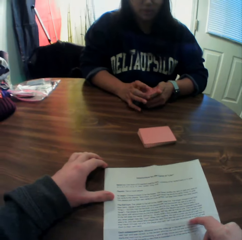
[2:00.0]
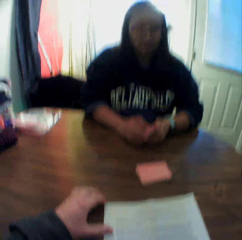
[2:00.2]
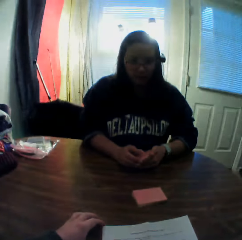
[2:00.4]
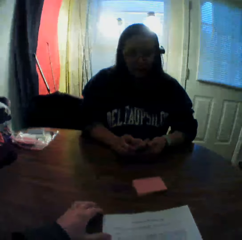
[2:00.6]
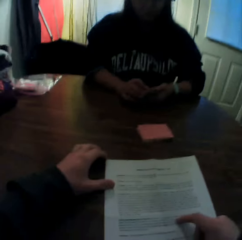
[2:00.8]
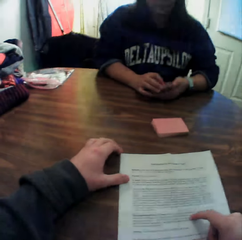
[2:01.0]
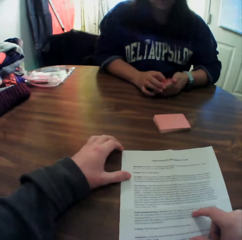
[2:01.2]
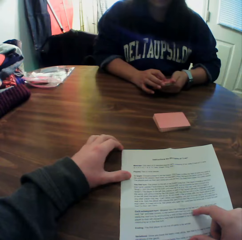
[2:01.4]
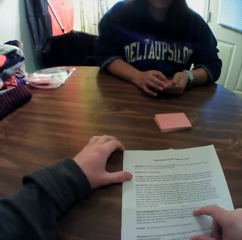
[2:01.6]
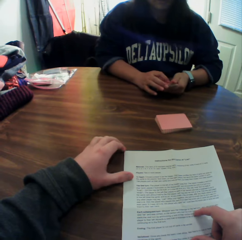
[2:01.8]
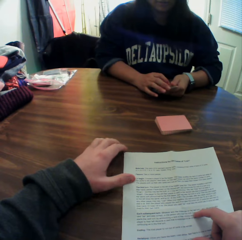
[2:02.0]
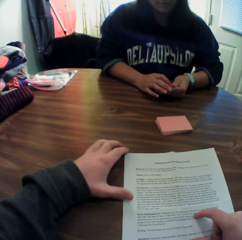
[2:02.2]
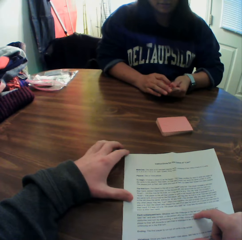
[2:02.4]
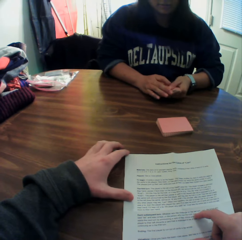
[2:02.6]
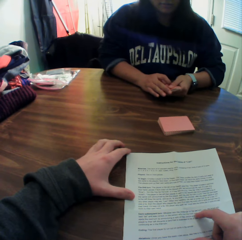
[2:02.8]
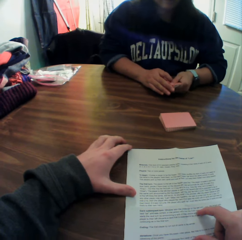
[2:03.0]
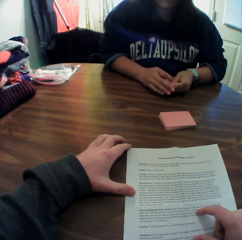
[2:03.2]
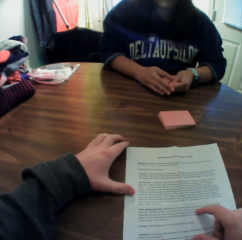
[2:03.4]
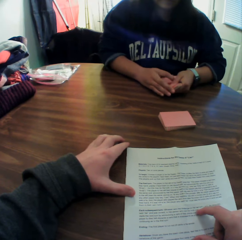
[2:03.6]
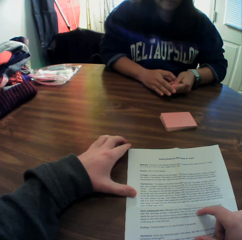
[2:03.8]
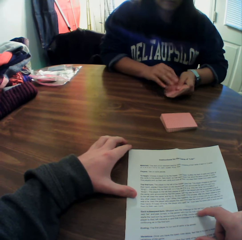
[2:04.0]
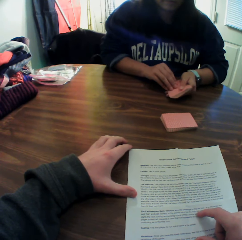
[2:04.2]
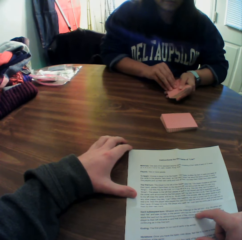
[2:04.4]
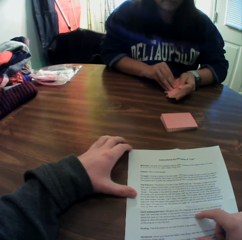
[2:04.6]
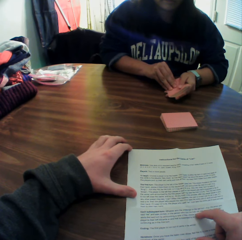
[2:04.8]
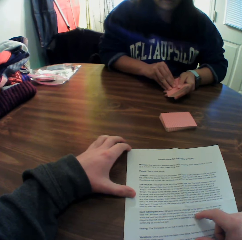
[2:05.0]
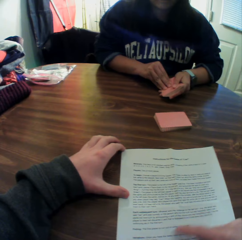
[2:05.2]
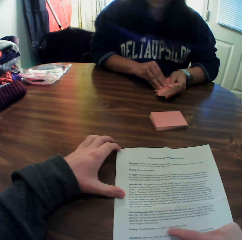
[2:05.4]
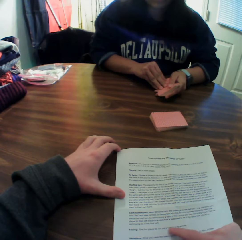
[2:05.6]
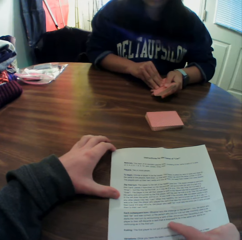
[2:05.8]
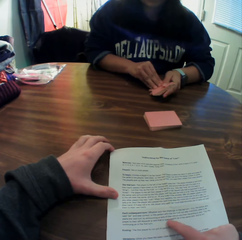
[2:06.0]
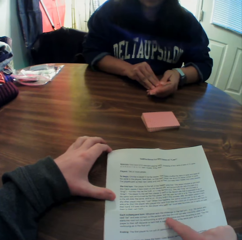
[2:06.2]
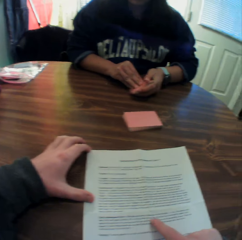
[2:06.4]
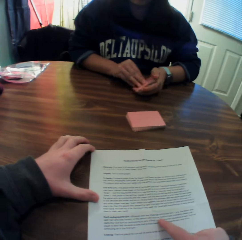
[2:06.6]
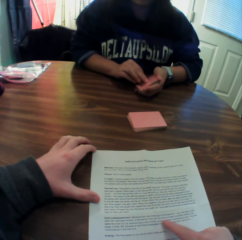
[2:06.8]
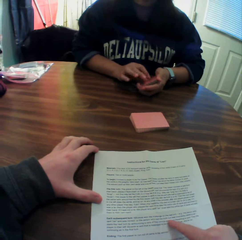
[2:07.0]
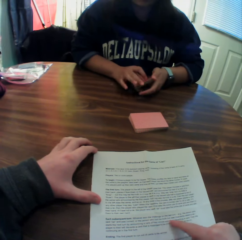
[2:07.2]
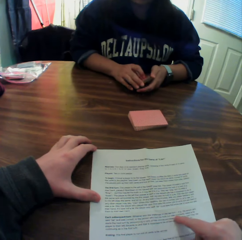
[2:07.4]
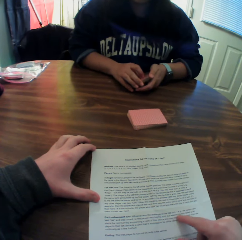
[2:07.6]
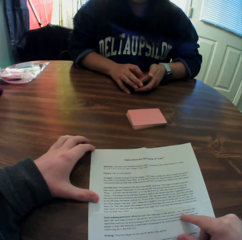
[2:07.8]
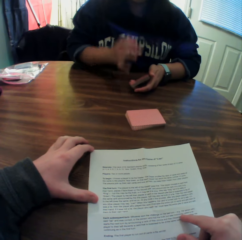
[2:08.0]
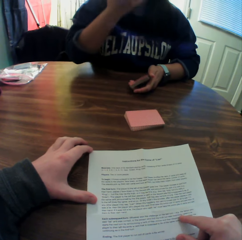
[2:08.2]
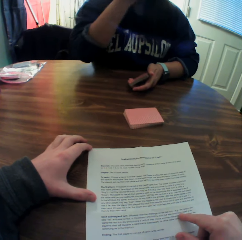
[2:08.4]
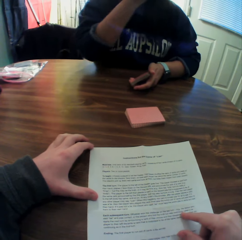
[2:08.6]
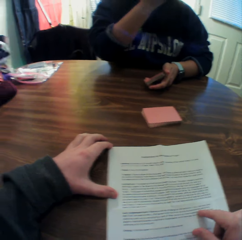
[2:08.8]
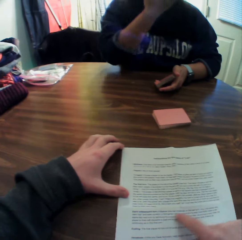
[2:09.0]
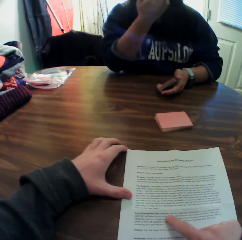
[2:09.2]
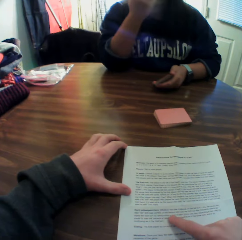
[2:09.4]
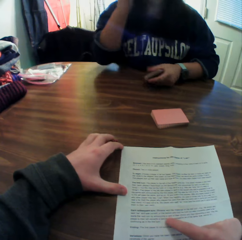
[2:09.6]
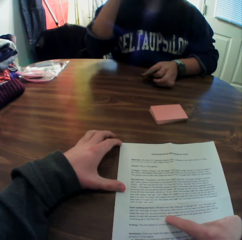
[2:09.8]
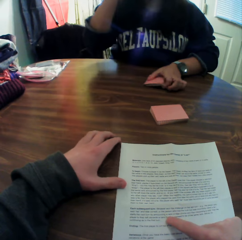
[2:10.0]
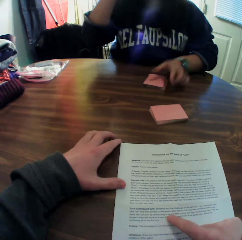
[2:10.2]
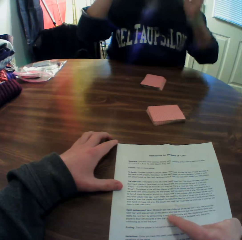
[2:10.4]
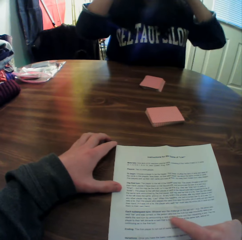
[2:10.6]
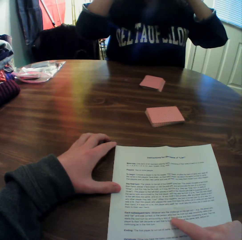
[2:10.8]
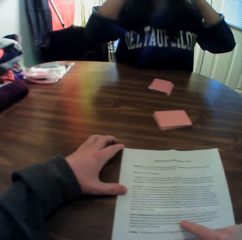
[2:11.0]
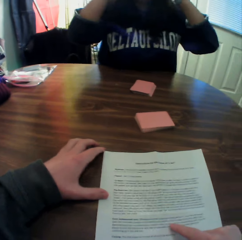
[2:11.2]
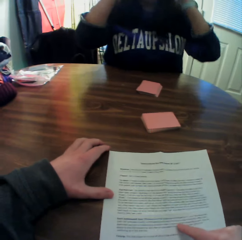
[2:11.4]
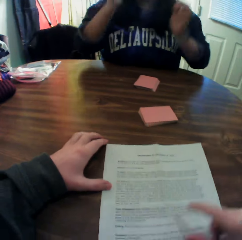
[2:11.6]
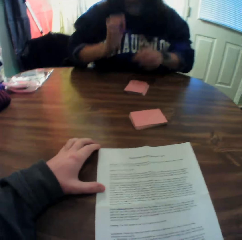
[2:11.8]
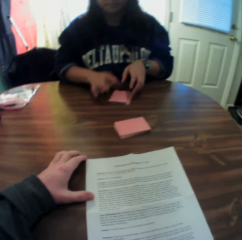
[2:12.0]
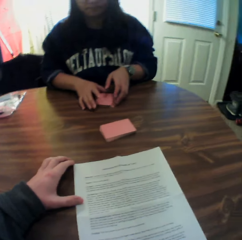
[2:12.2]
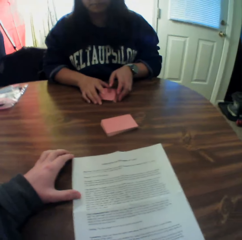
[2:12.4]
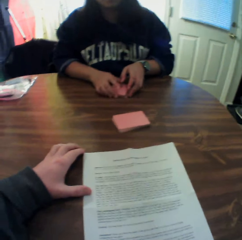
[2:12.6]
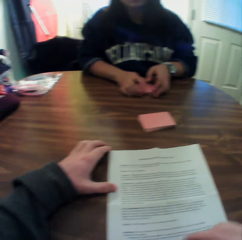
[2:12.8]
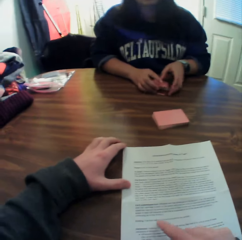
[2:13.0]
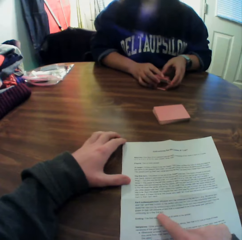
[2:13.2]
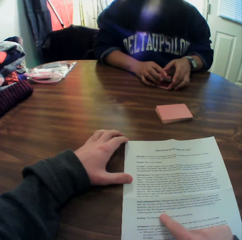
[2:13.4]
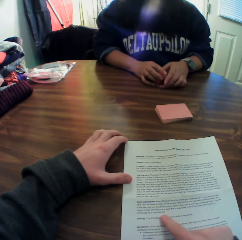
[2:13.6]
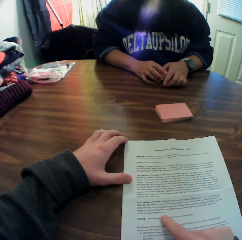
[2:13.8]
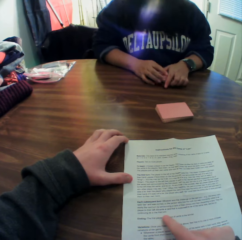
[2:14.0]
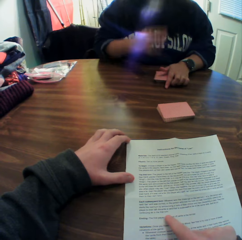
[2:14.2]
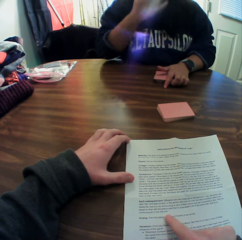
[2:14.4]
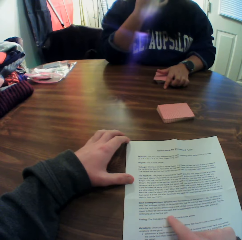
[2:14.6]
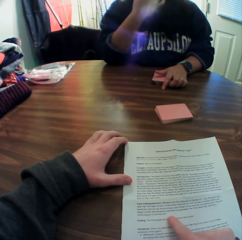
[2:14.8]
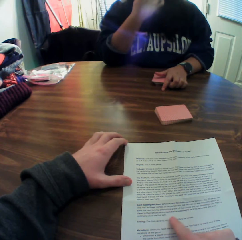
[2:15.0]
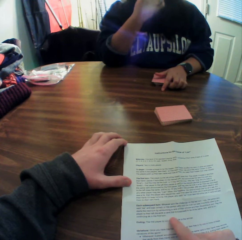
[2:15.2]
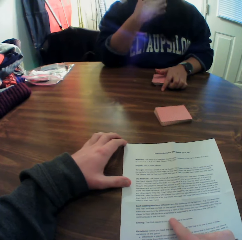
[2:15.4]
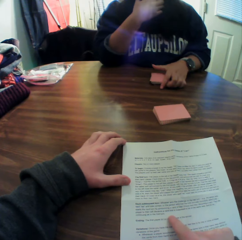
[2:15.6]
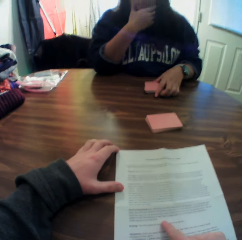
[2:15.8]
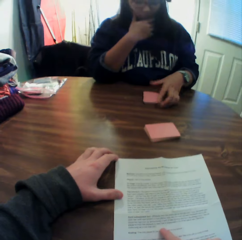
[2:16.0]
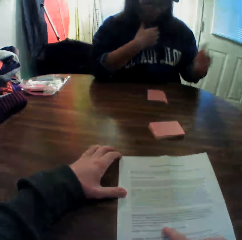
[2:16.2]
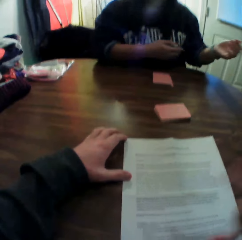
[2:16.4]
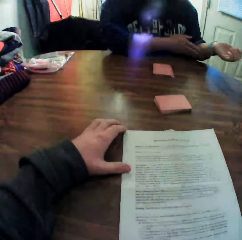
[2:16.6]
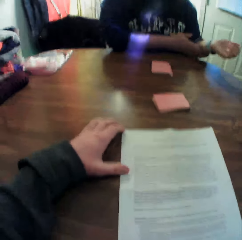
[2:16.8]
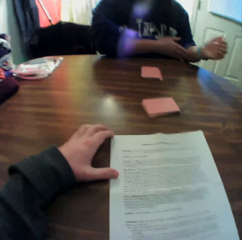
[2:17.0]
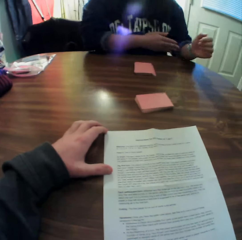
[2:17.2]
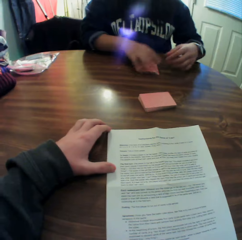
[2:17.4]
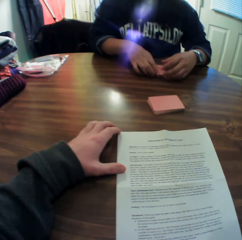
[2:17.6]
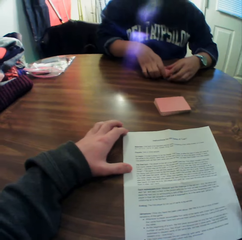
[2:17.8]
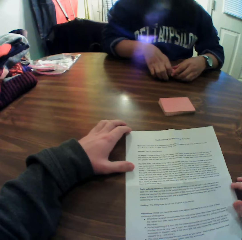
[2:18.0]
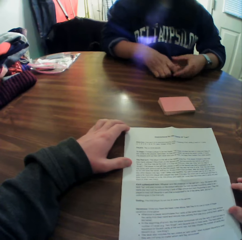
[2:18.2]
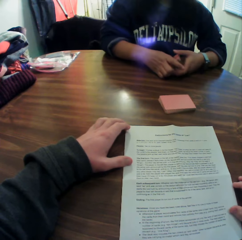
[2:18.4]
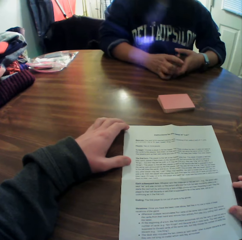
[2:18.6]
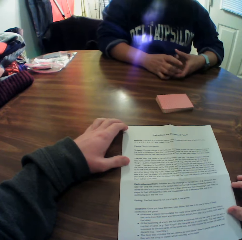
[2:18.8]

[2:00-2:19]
The woman adjusts the camera on her head with both hands. The woman picks up the first stack of cards with her right hand. The woman lifts her hand.

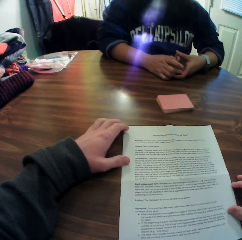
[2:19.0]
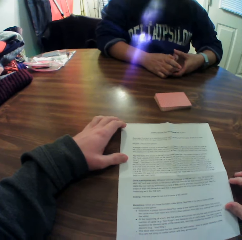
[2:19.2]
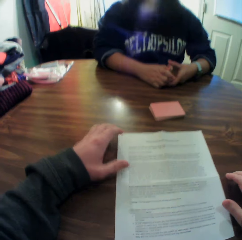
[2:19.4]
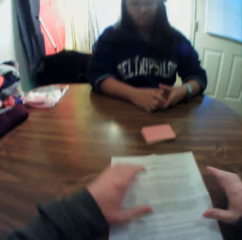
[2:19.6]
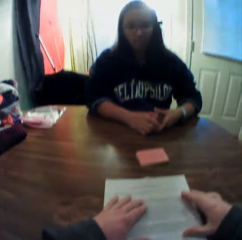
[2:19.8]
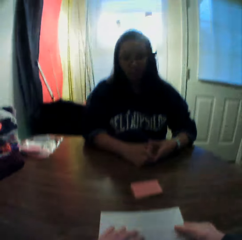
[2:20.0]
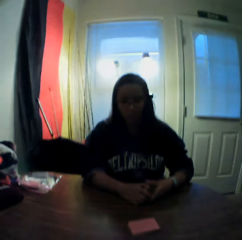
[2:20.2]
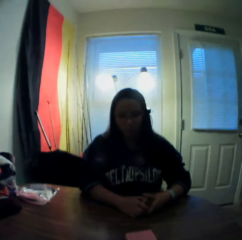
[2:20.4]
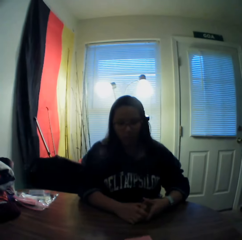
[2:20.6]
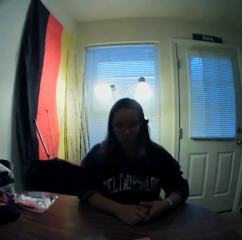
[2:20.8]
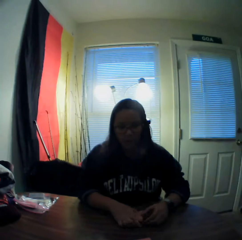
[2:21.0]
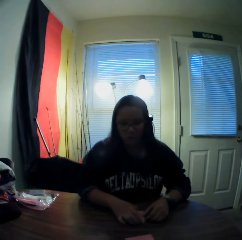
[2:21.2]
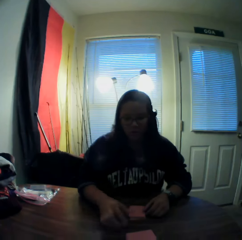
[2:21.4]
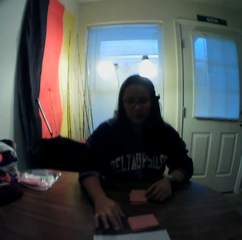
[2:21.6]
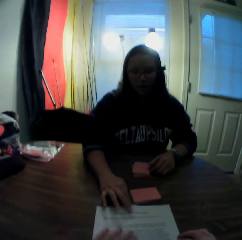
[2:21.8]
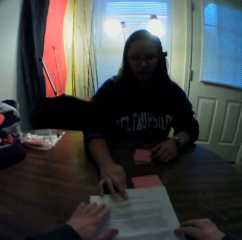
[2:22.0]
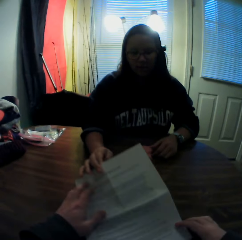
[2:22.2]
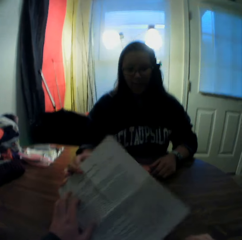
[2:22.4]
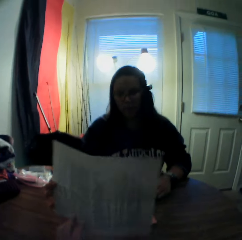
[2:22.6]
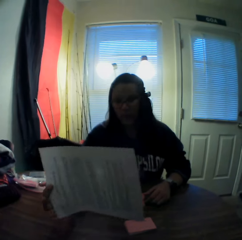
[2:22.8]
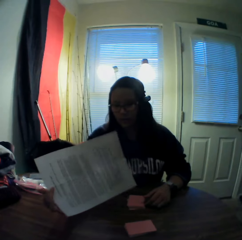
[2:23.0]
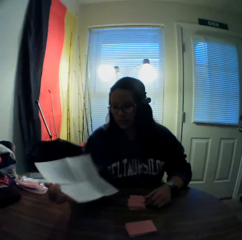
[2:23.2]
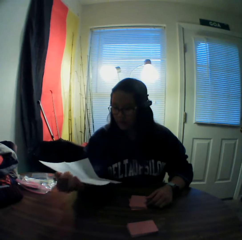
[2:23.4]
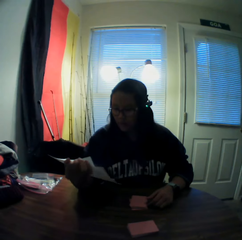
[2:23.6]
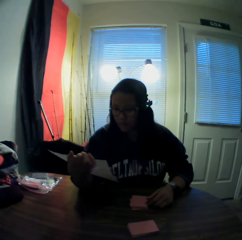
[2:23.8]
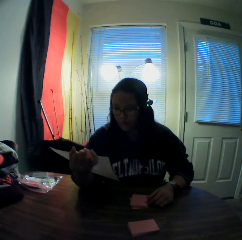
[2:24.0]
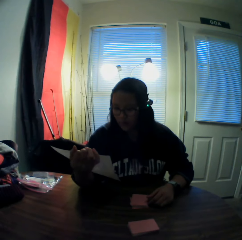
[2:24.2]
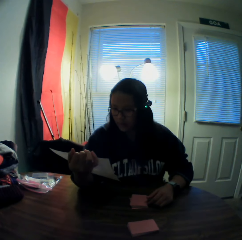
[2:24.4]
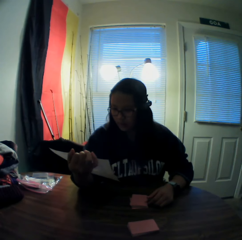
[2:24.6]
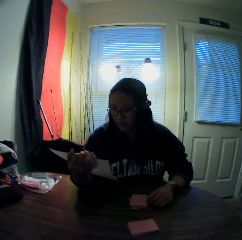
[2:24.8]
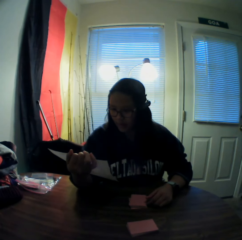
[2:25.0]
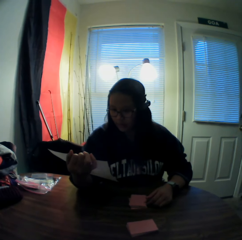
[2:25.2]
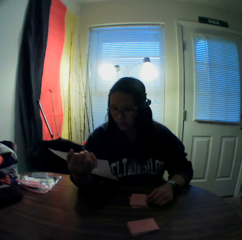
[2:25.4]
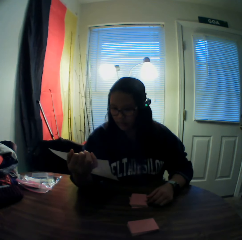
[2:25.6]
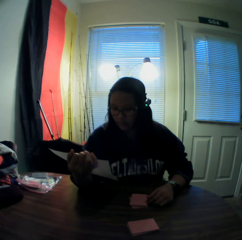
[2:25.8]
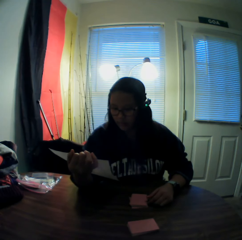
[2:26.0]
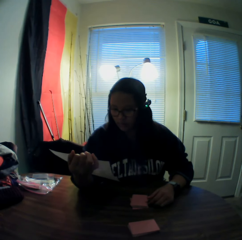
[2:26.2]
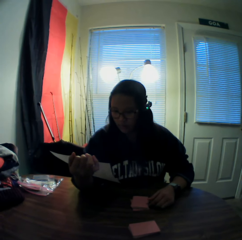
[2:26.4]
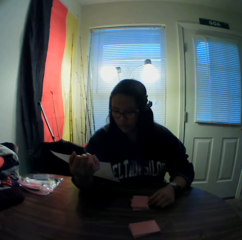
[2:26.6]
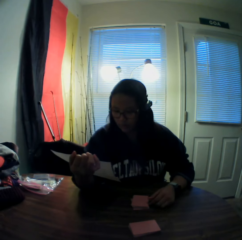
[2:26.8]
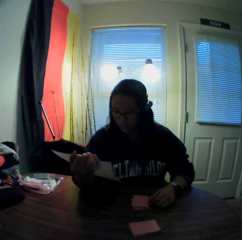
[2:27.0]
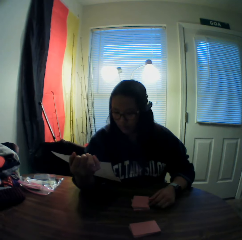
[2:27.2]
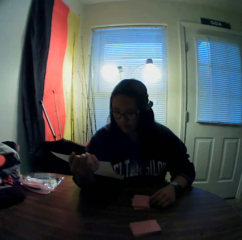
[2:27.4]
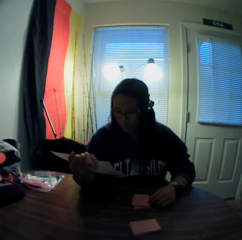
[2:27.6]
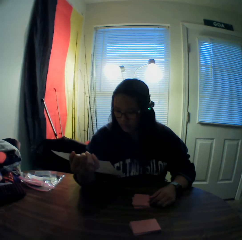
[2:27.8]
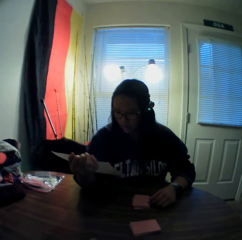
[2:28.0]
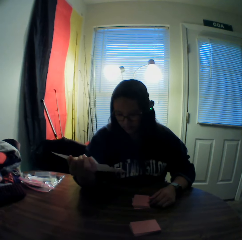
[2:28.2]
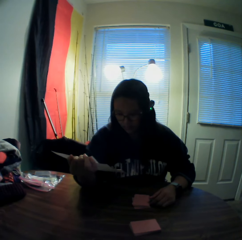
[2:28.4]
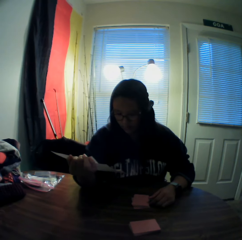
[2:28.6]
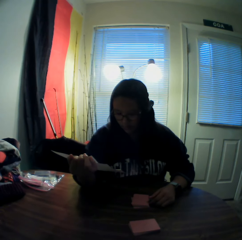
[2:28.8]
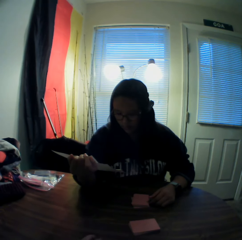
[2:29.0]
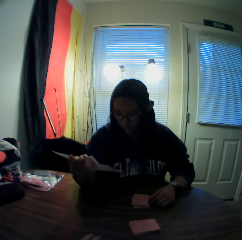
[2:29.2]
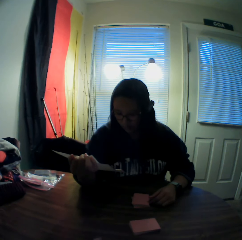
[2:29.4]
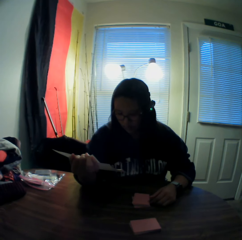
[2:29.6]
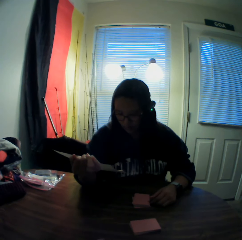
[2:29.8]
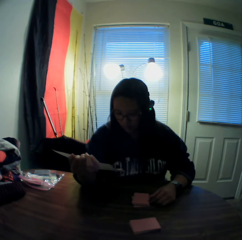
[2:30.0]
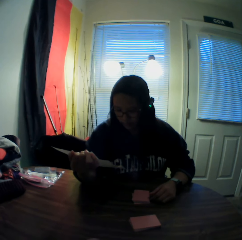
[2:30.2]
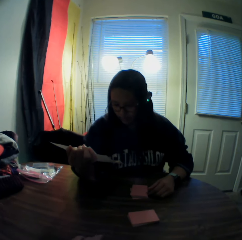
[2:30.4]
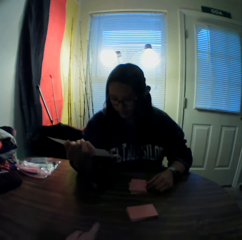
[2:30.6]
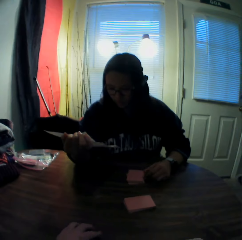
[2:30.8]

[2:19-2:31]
The camera wearer looks at the woman. The woman picks up the piece of paper from the table with her right hand. The camera wearer hands over the paper to the woman. The woman reads the paper.
